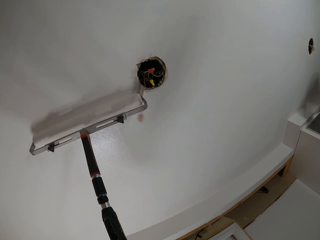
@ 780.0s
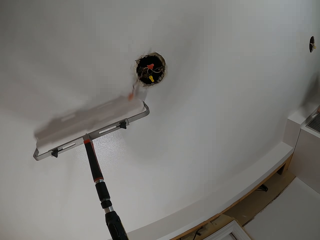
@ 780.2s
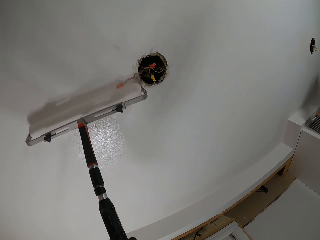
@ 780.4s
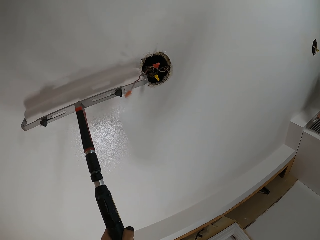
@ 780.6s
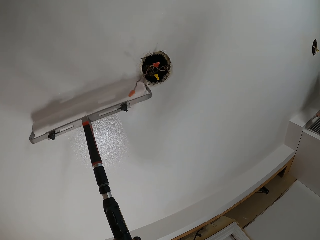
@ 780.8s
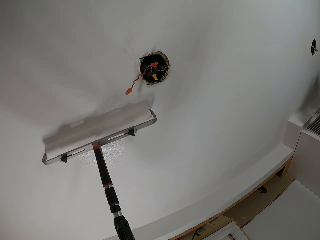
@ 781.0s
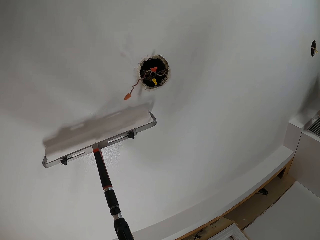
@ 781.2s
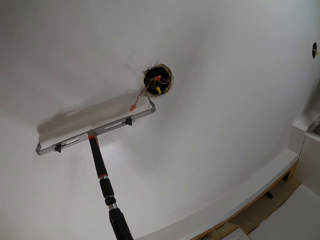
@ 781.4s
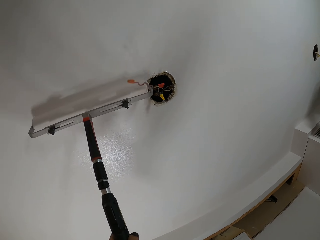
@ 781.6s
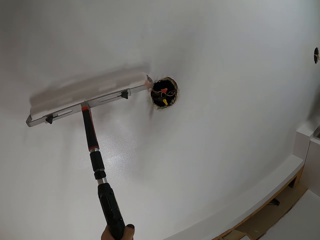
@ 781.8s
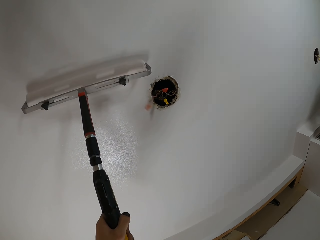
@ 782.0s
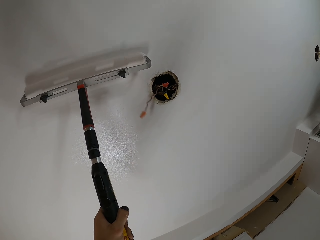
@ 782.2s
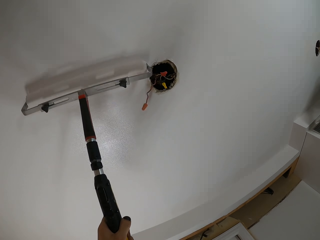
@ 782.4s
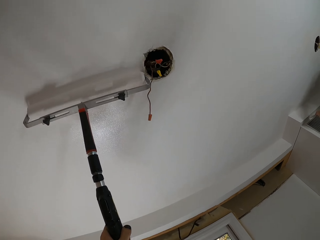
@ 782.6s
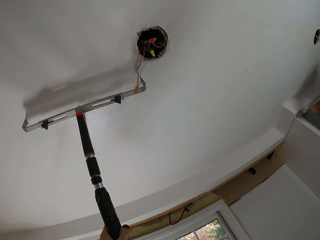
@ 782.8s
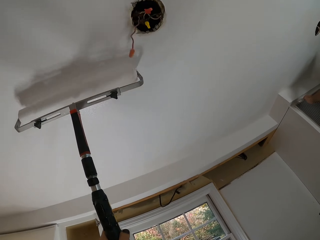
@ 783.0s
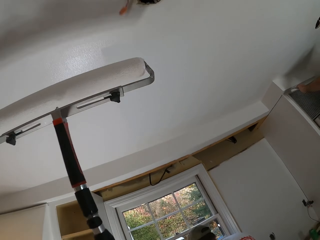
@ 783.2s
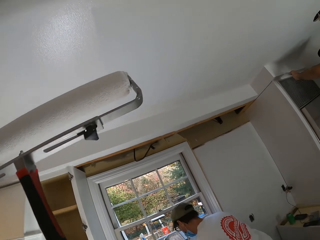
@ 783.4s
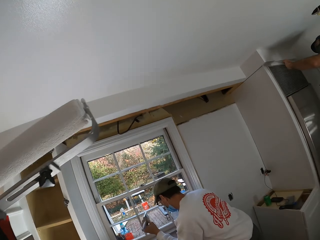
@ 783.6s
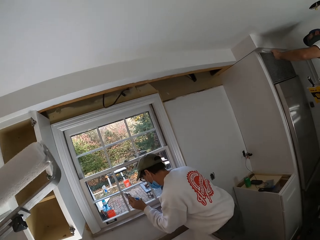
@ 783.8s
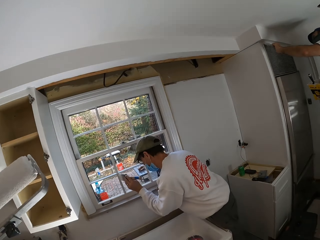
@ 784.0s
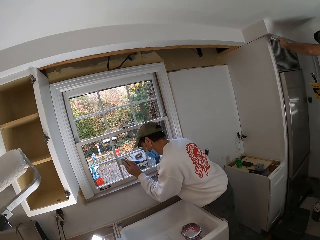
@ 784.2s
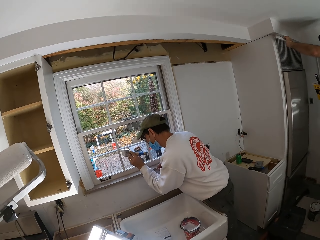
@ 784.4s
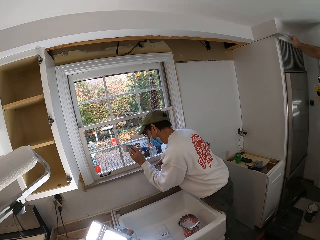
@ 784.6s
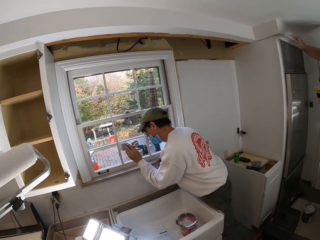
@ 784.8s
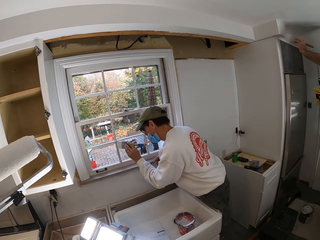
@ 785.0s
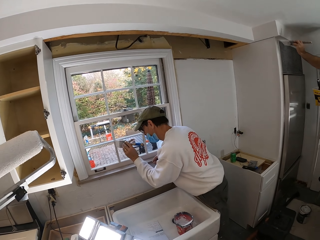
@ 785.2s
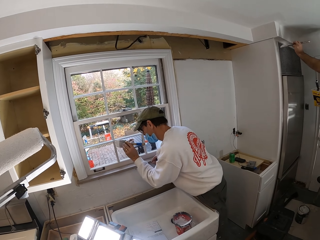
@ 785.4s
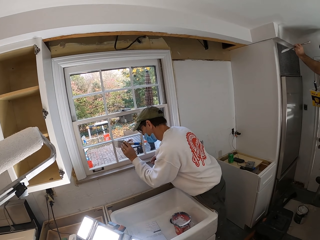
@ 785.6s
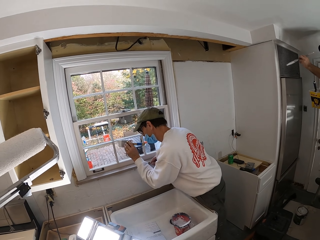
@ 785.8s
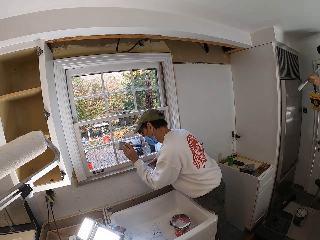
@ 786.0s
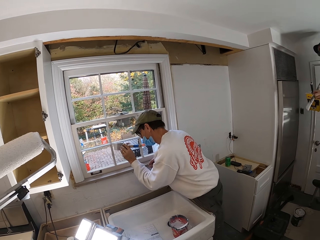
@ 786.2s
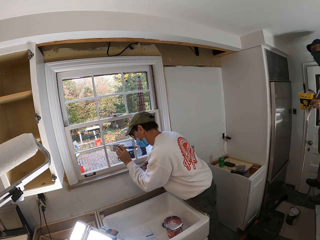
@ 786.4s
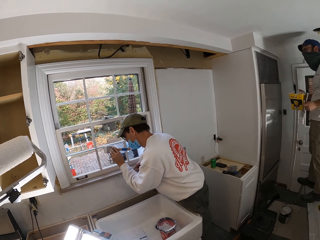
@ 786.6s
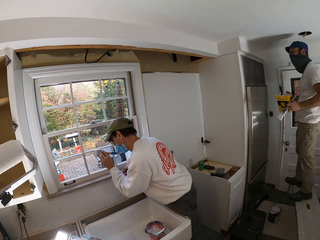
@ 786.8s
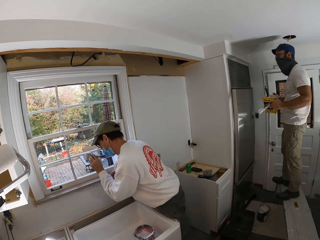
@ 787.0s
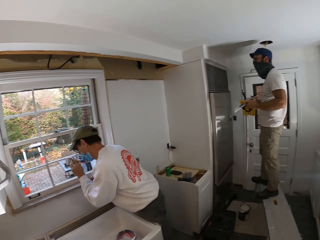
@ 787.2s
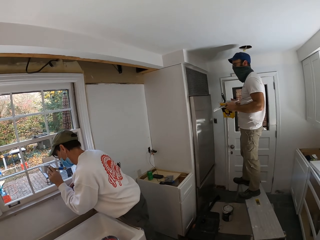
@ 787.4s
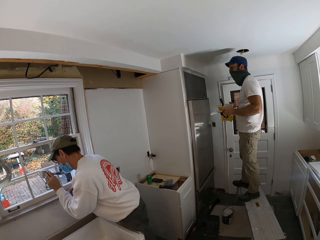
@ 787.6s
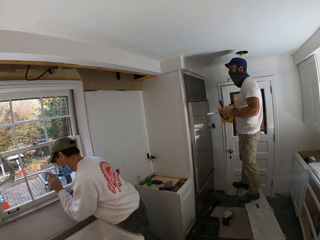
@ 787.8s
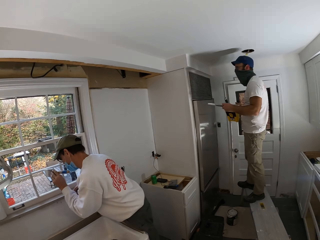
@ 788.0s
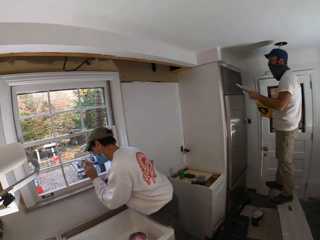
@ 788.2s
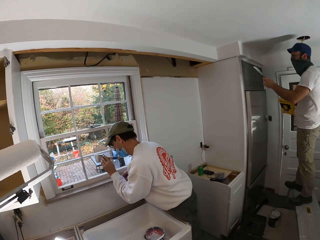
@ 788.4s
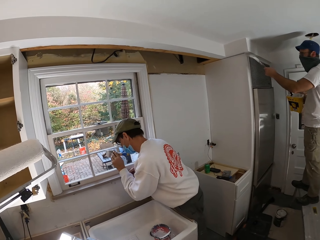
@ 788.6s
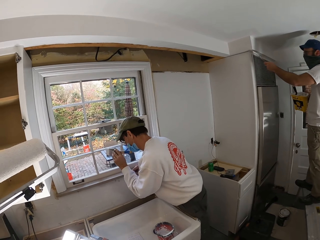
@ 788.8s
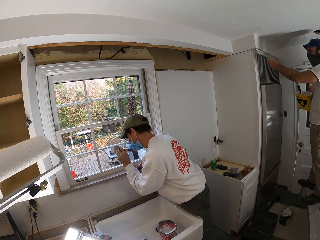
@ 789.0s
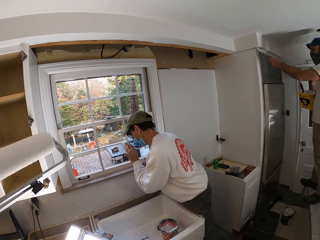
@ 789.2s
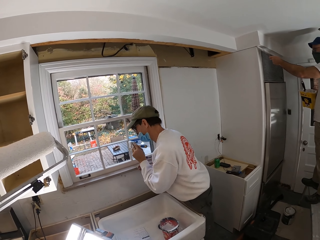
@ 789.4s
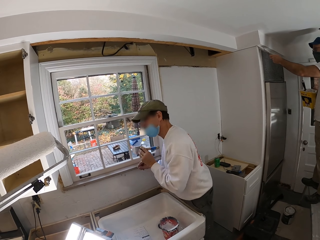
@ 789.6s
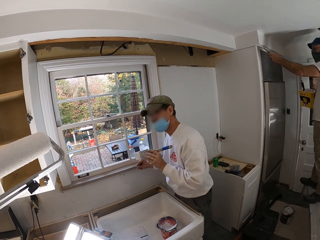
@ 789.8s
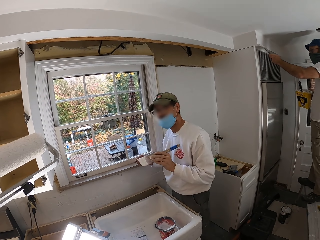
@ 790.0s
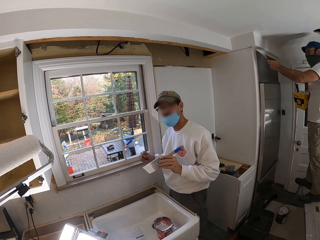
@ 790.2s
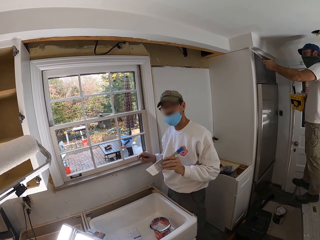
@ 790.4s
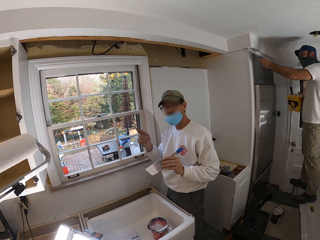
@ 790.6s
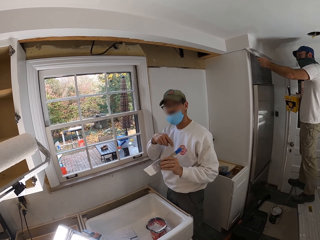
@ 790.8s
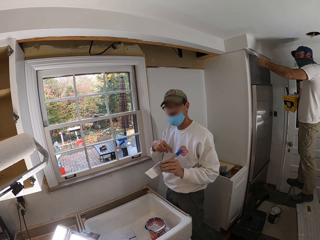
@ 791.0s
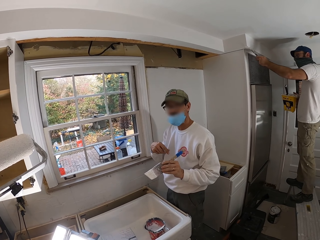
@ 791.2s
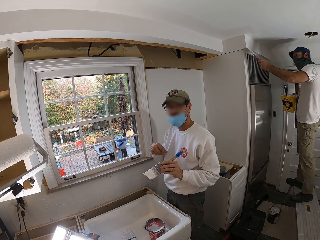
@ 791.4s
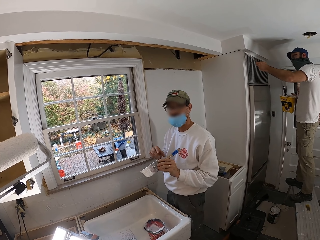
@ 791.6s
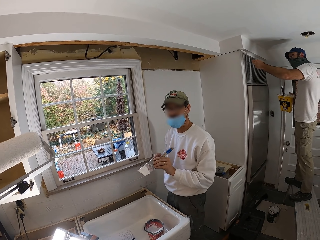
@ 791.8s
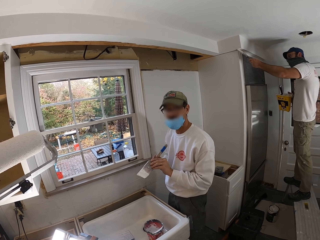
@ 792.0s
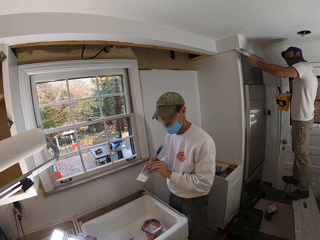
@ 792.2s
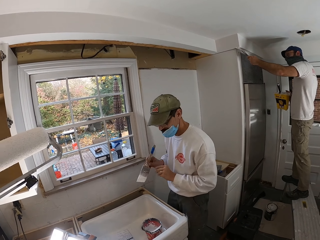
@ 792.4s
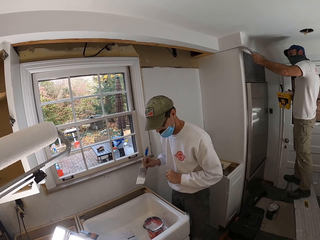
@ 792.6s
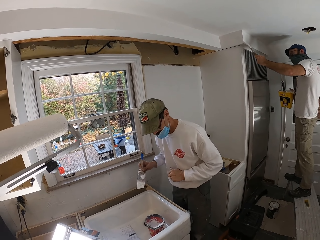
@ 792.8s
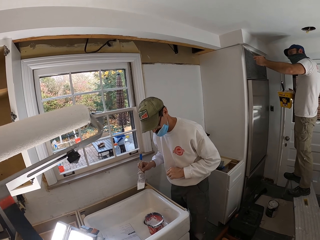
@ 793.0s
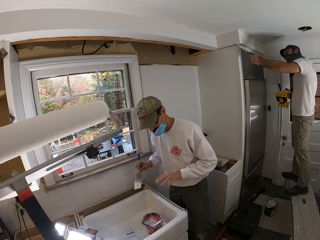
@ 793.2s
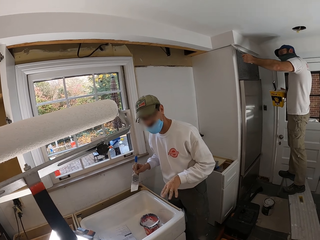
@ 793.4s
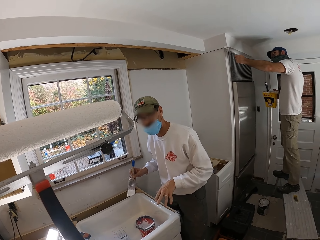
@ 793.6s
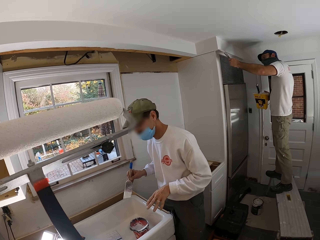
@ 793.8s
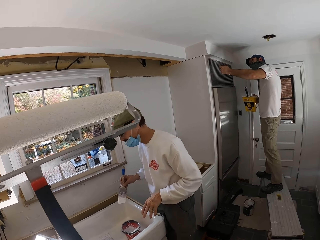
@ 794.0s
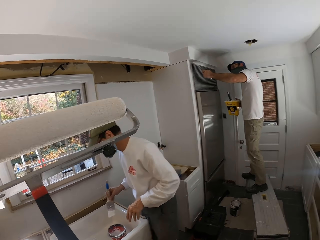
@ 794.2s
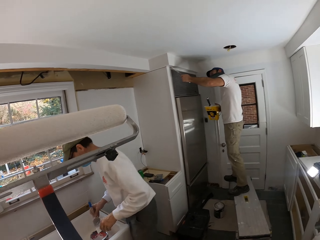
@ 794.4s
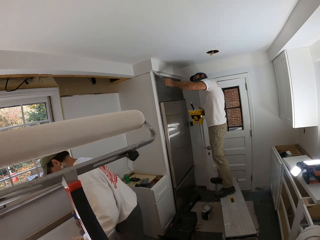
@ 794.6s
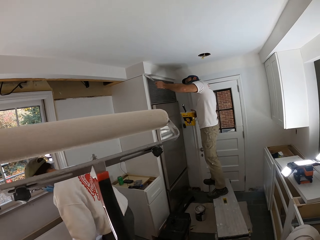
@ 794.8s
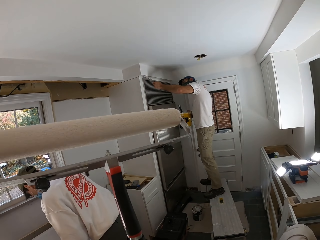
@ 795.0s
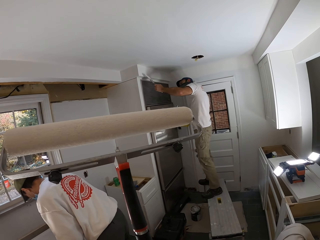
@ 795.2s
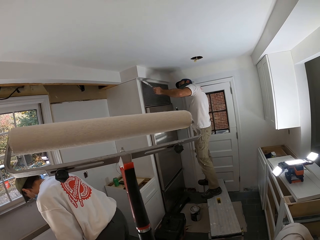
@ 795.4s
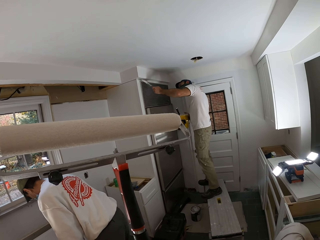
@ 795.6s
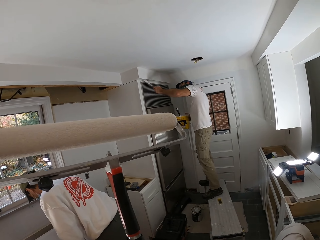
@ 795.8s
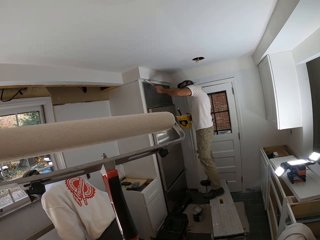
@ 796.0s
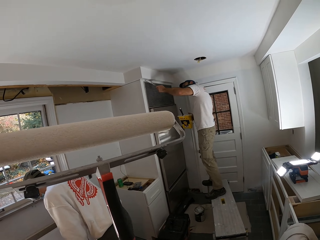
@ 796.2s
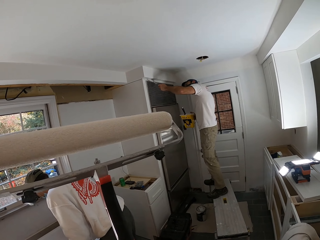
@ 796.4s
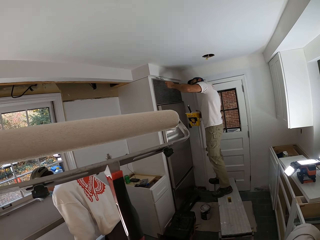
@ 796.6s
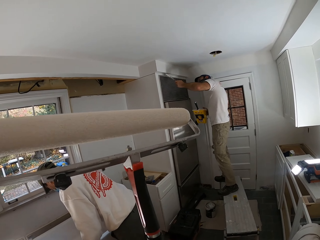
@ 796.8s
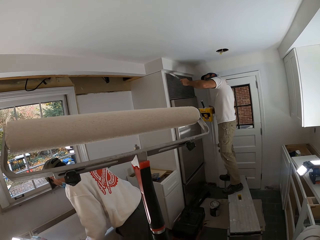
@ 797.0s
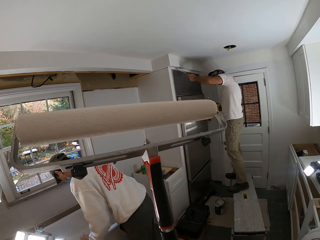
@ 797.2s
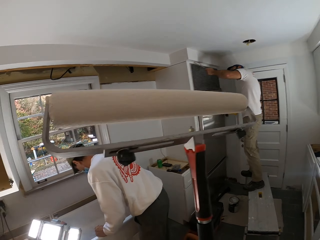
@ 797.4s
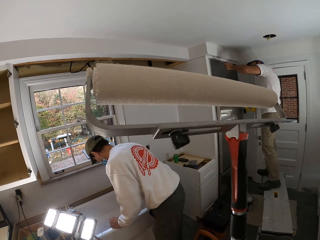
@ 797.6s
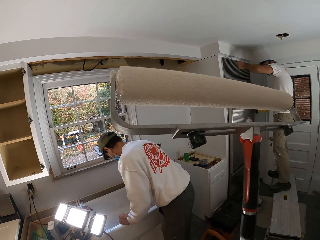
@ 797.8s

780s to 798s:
A man paints. The camera wearer looks around the house. Another man paints. The camera wearer dialogues with a person.

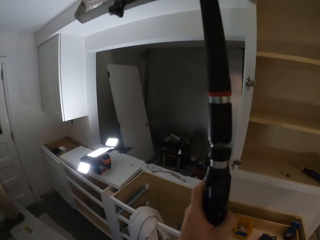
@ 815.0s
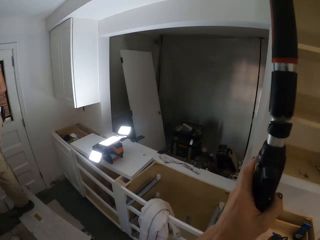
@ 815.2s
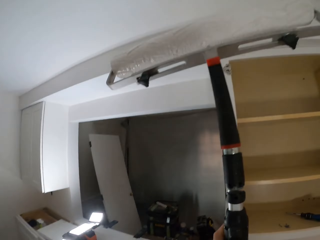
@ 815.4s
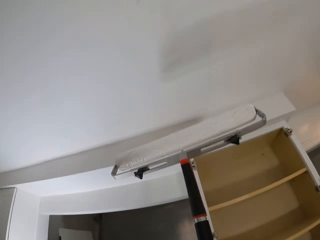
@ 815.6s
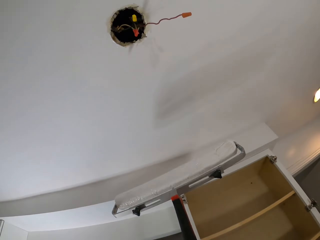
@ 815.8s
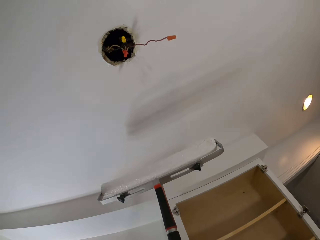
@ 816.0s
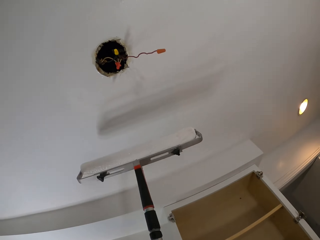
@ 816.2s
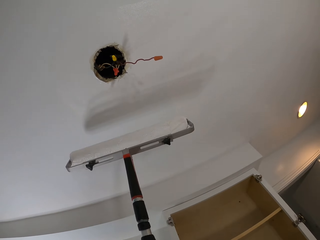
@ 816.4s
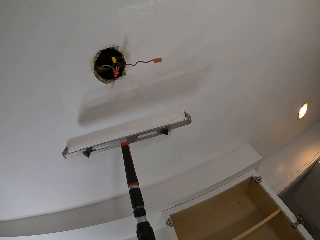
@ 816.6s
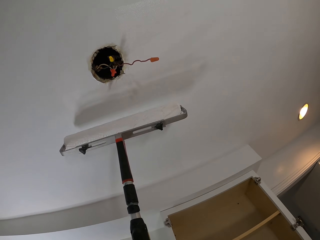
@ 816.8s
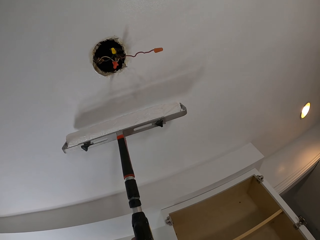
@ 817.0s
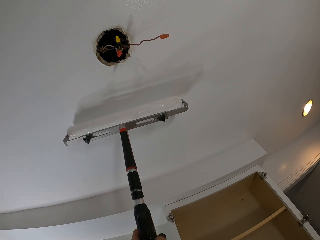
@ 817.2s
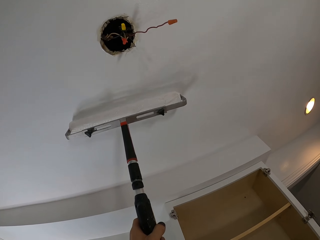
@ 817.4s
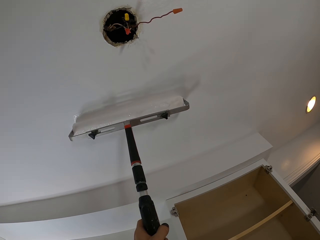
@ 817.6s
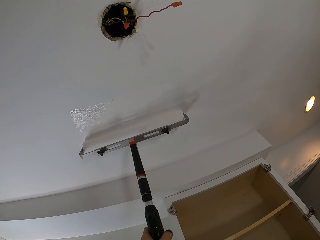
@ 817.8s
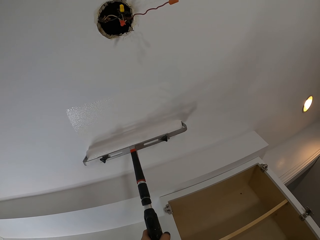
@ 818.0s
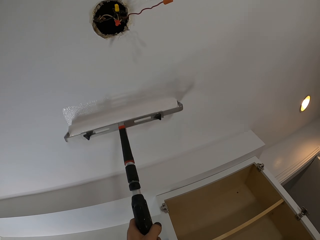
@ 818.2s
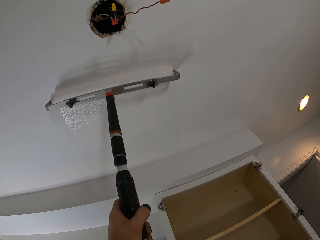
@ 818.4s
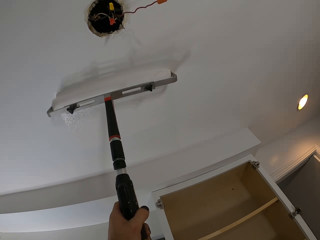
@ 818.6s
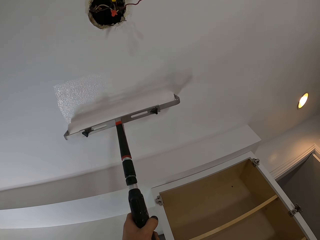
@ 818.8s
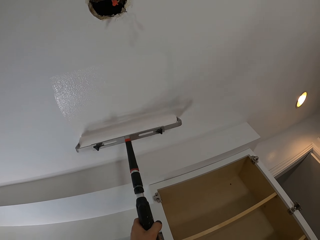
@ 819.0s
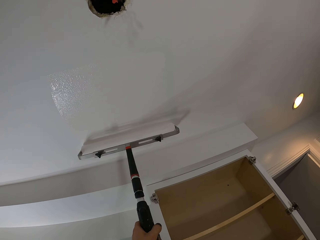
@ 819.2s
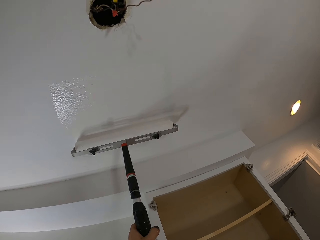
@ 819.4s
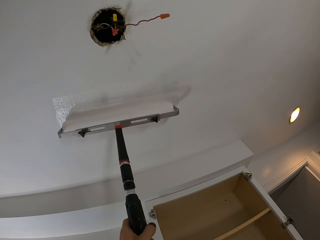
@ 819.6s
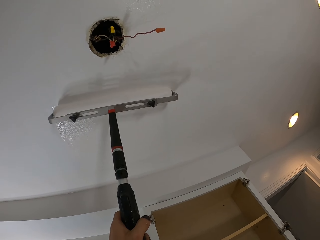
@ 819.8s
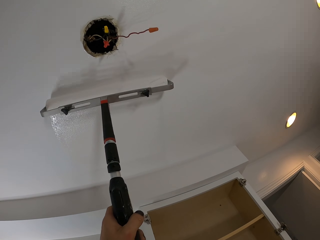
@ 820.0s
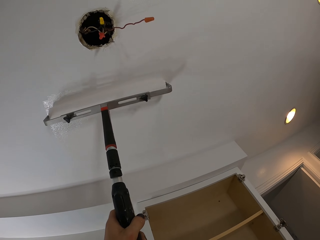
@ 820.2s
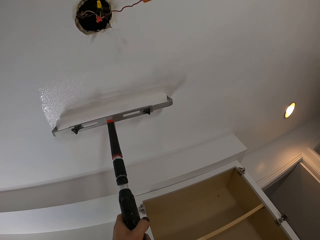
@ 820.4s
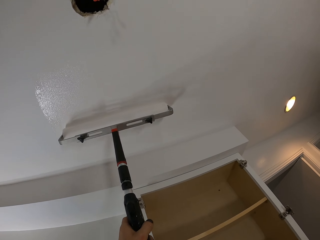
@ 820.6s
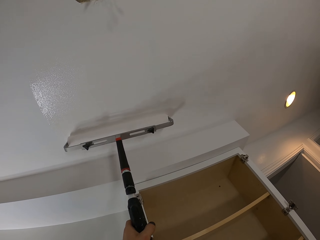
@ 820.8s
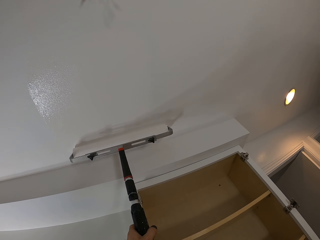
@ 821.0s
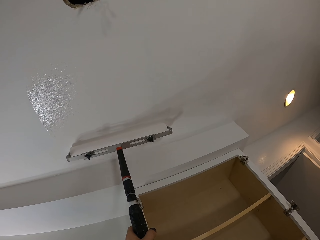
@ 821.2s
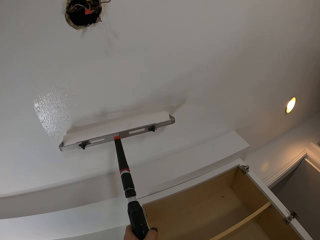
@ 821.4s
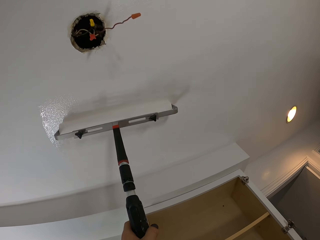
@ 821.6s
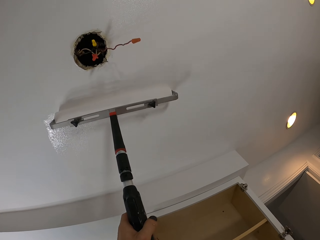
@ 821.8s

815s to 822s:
The camera wearer looks down. They paint on the roof.
